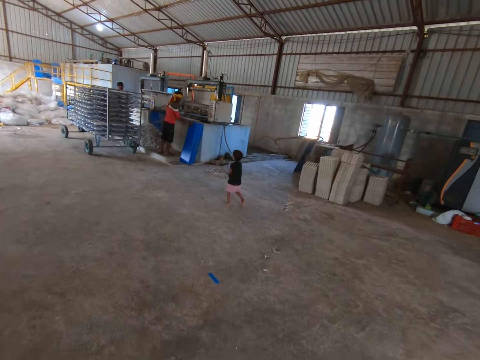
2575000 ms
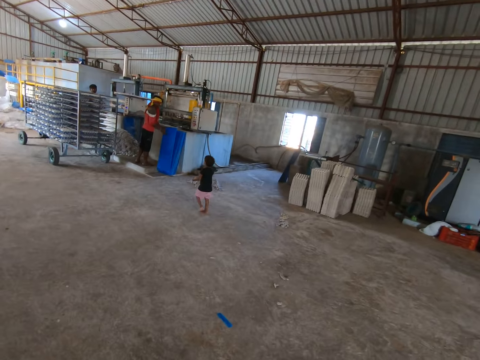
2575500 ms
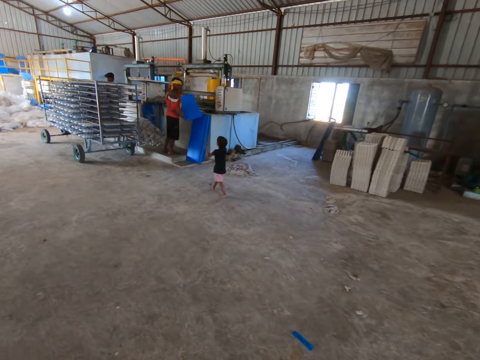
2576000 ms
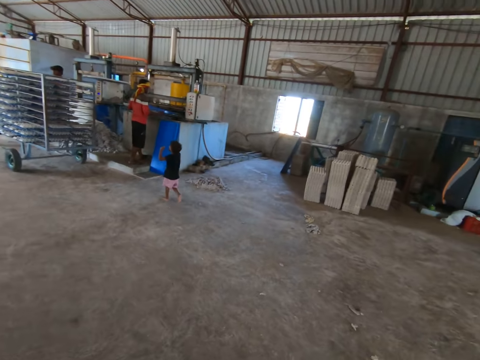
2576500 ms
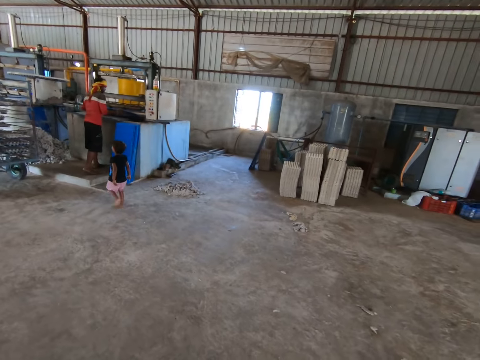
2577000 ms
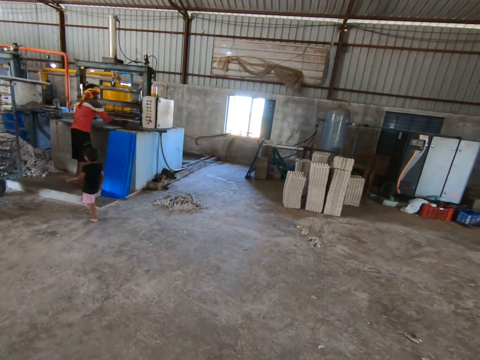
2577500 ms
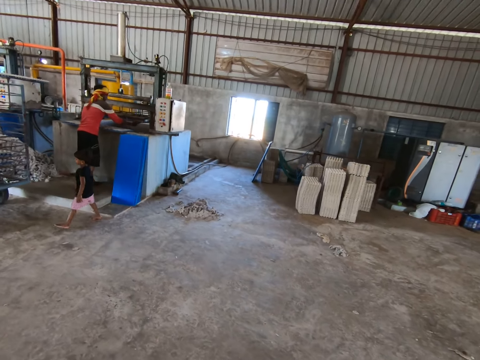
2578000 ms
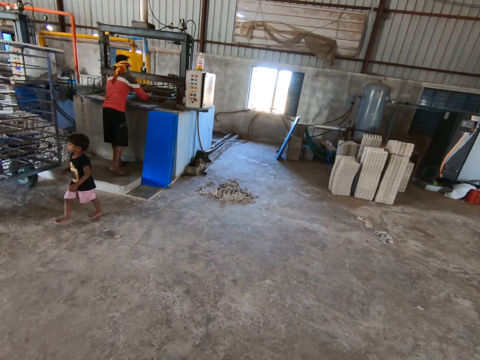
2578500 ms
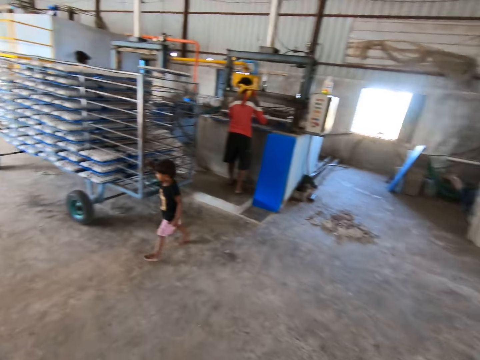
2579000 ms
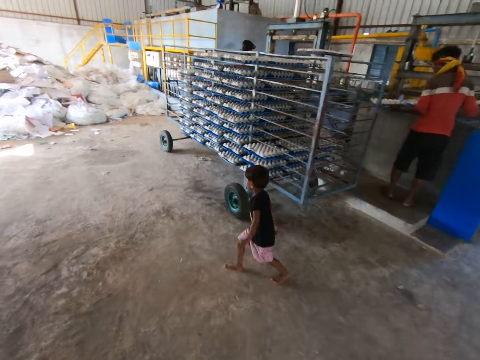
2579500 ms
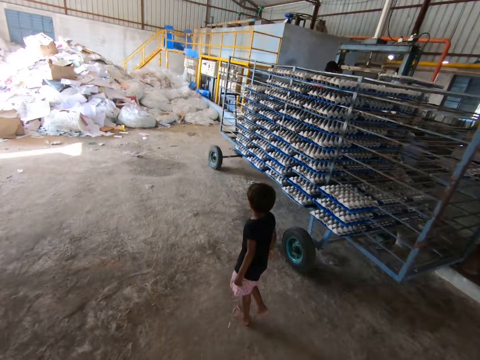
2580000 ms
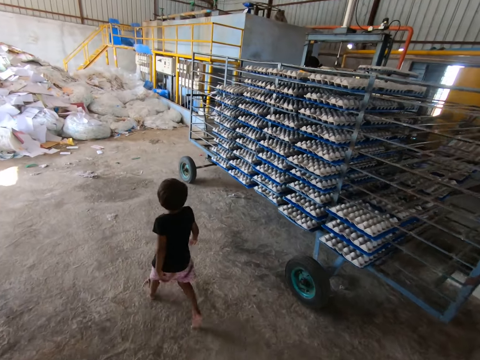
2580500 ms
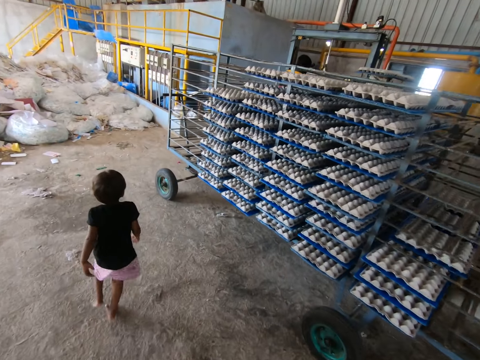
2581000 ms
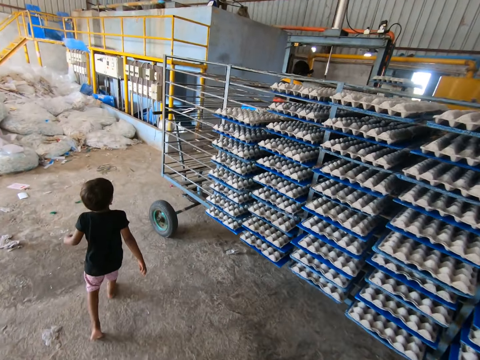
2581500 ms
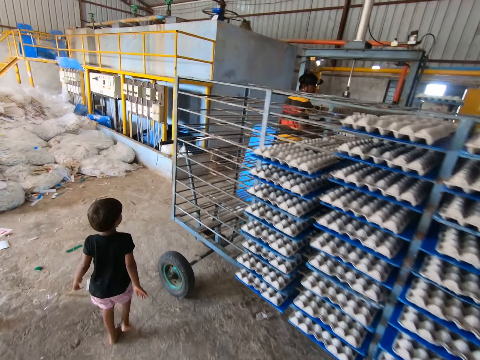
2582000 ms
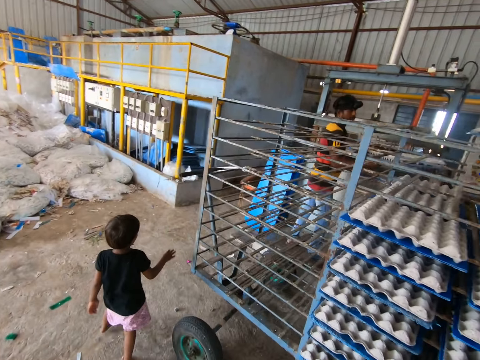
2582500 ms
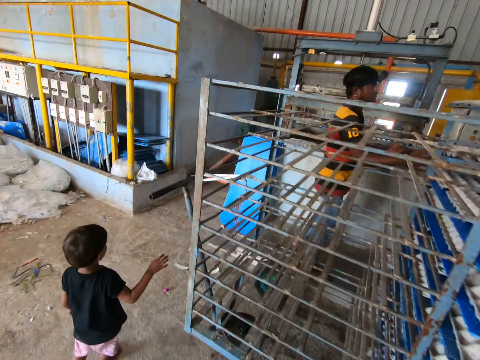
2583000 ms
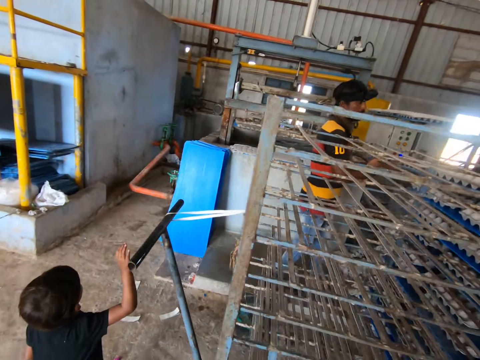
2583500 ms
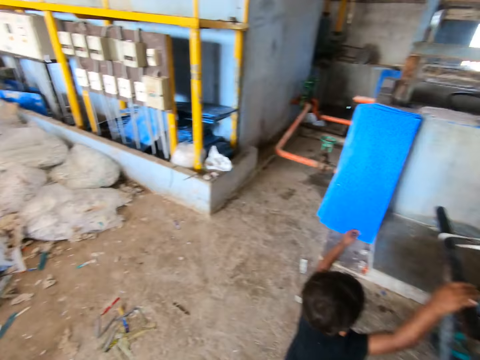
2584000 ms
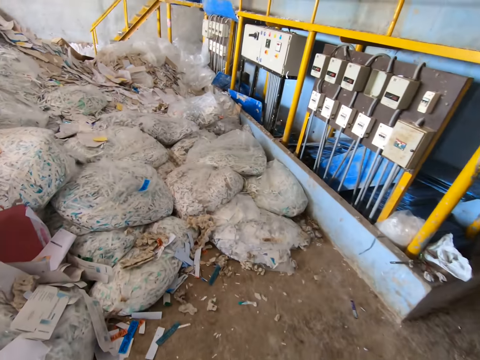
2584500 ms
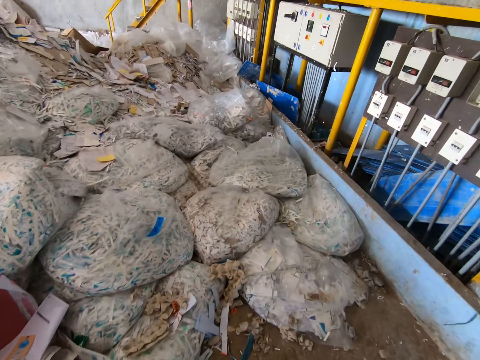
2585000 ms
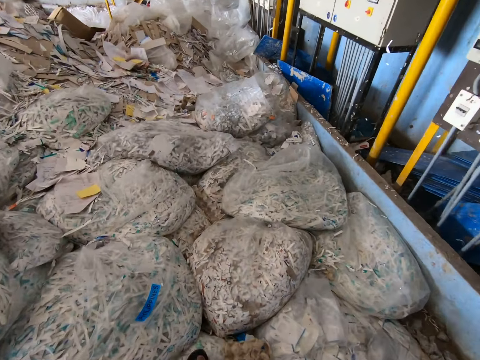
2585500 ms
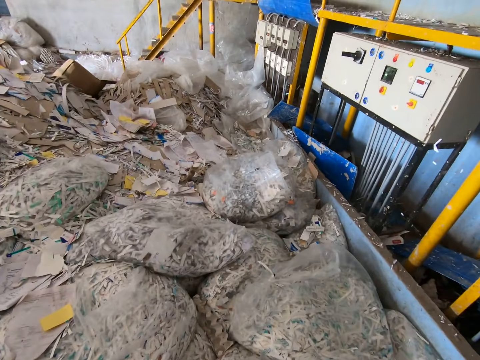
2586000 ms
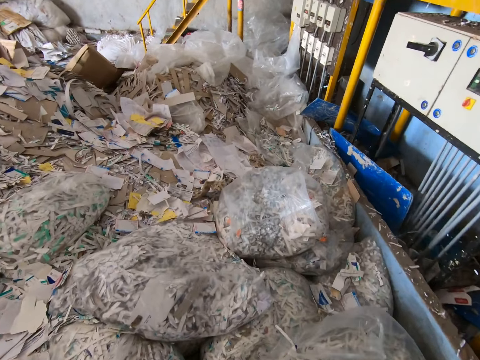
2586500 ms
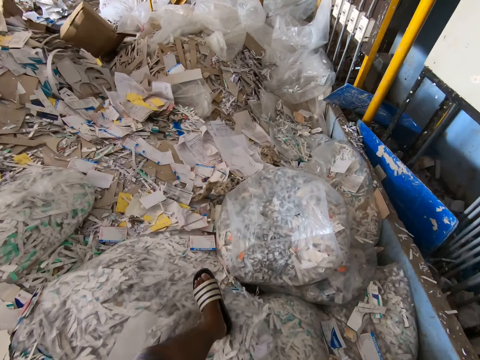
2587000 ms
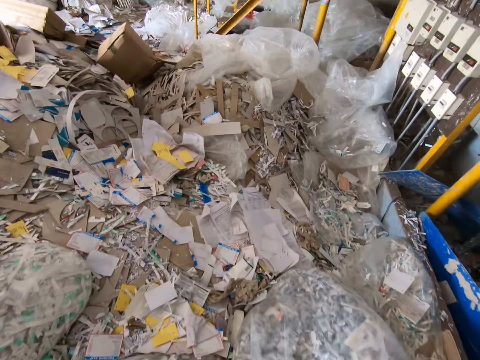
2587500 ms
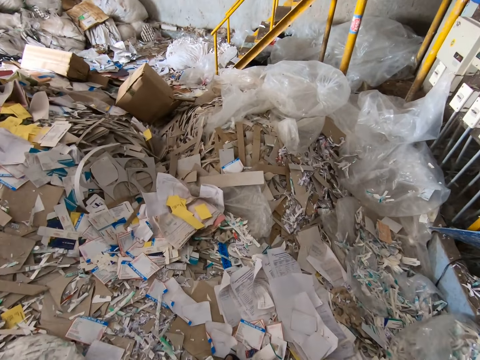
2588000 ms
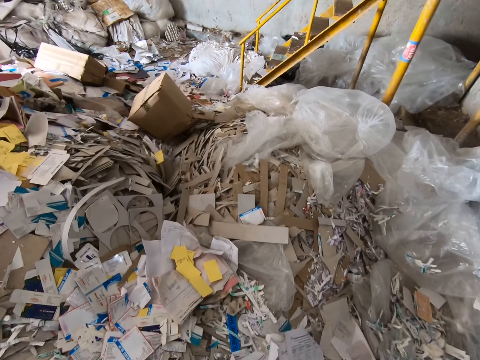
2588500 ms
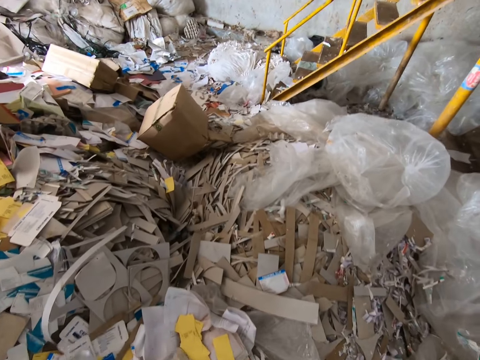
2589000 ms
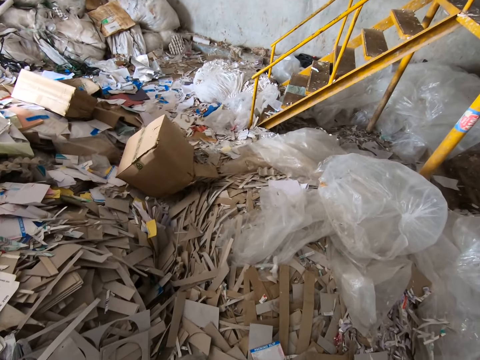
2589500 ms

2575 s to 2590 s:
The boy walks around a rack of paper egg crates. The boy places his right hand on the handle of the rack. The camera wearer looks around. They walk towards a deposit of paper. They walk on shredded papers in nylons.

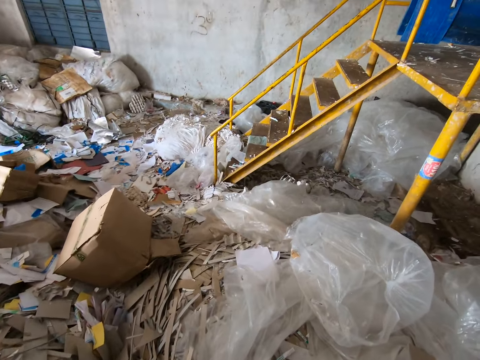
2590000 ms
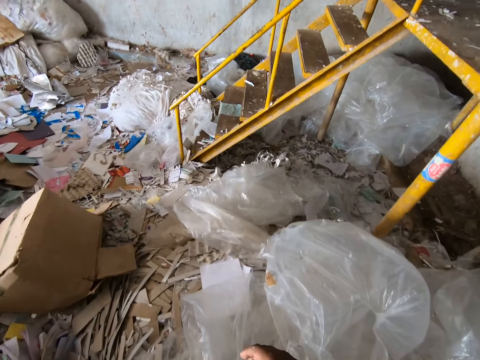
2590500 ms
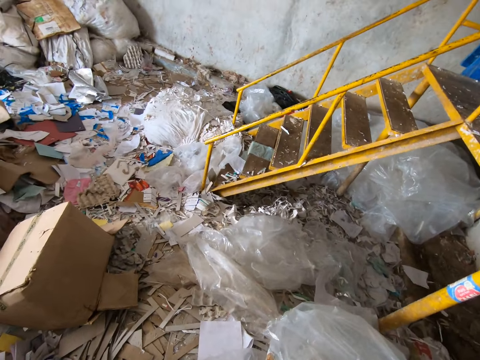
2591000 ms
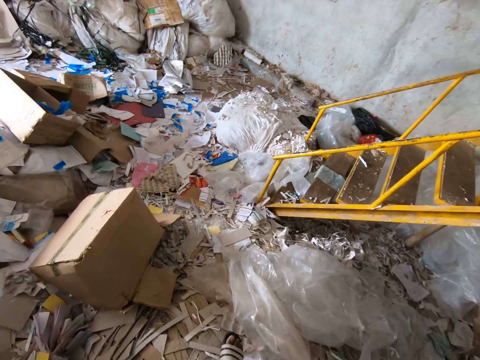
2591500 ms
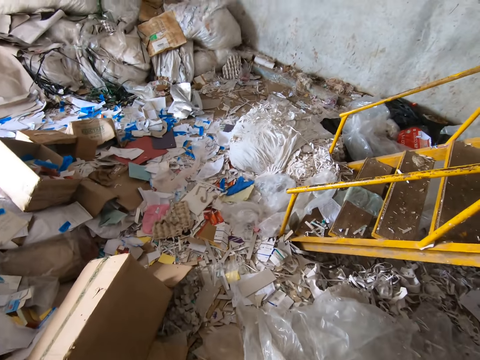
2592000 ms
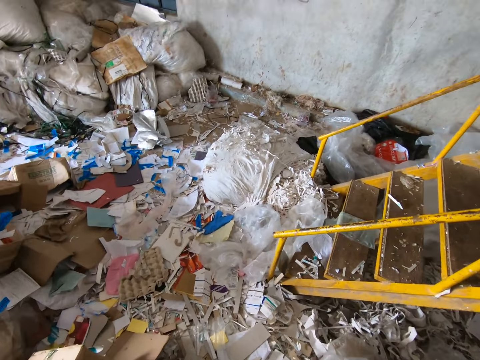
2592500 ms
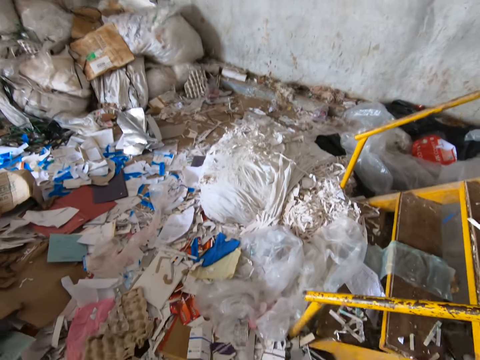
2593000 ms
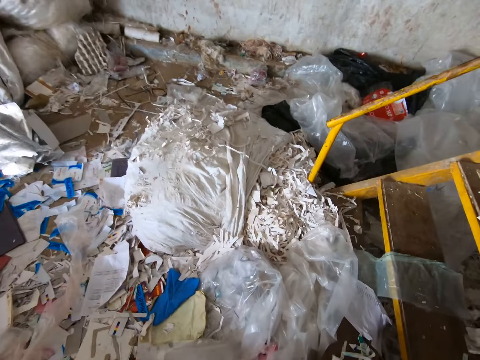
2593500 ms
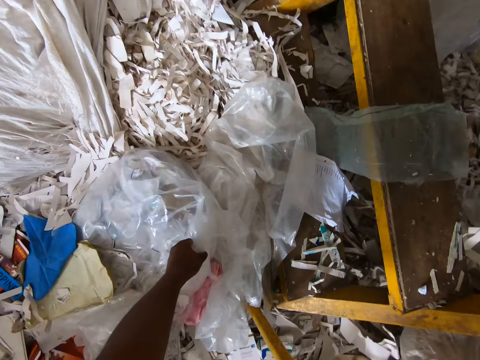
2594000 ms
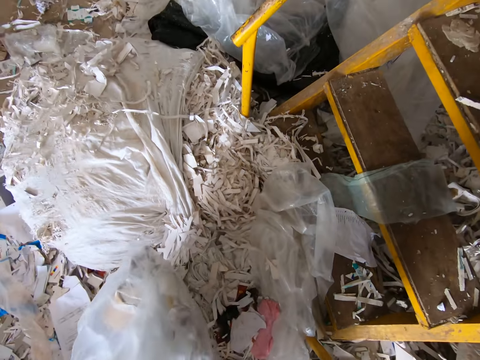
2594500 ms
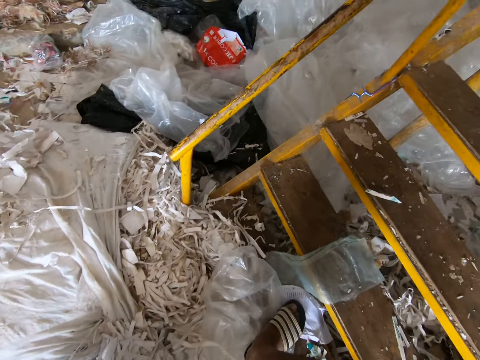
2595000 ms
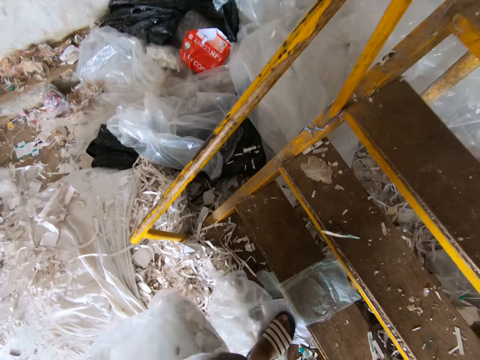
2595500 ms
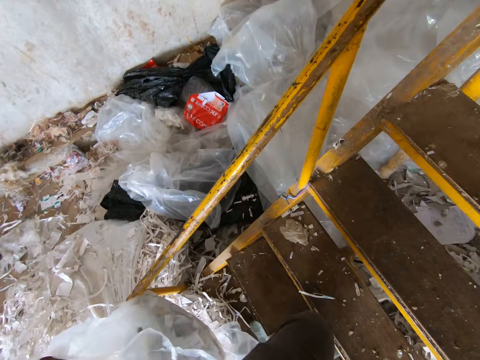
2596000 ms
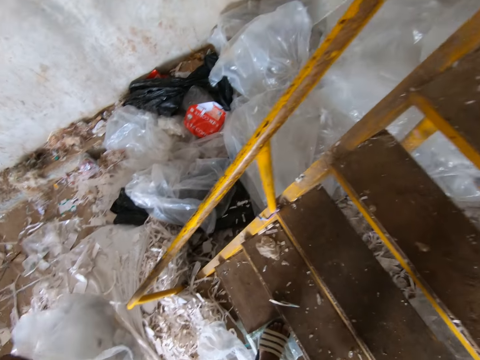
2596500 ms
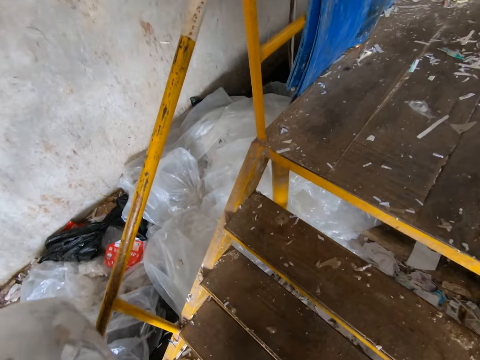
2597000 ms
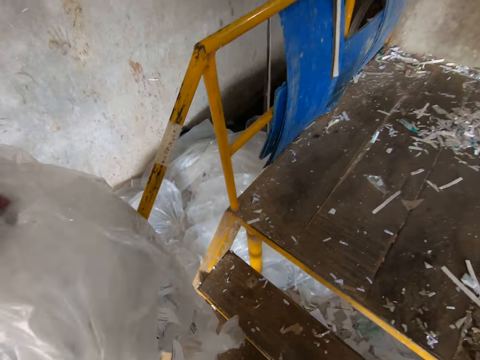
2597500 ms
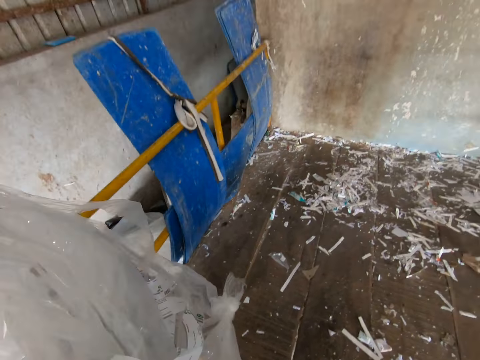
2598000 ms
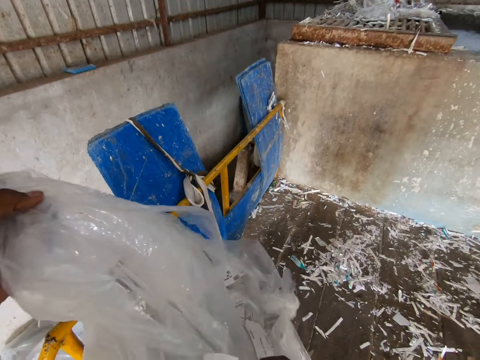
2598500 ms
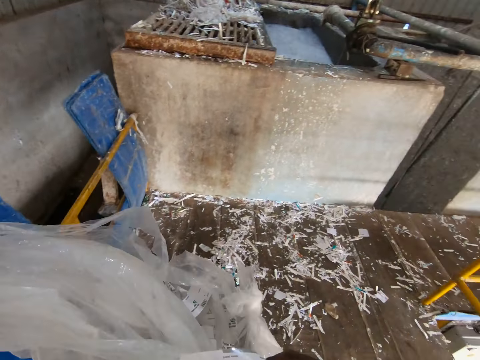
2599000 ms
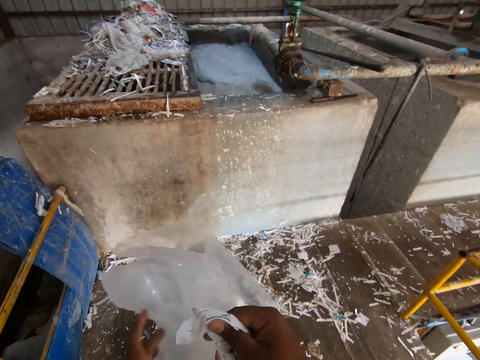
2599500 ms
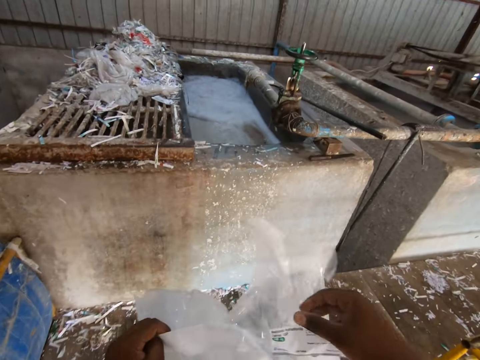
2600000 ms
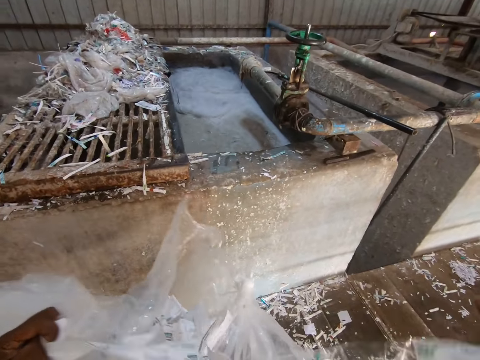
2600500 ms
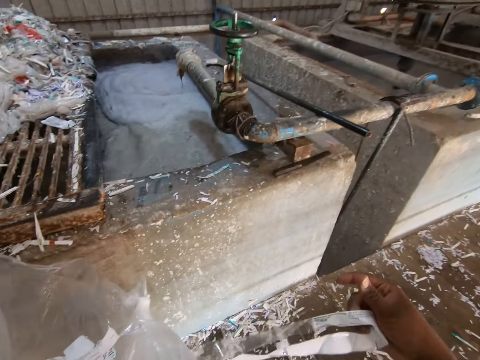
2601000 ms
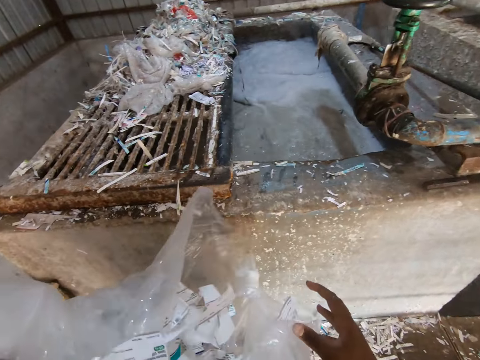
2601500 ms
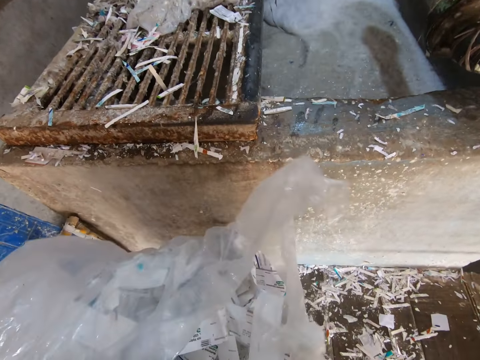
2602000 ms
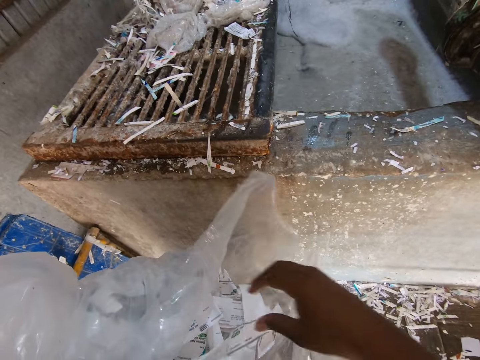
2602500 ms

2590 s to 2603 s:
The camera wearer picks up a pack of papers or nylon paper from the deposit of paper with his left hand. He climbs a stair with the pack of papers in his left hand. He removes a paper from the pack of papers with his right hand. He holds the nylon paper with both hands. He removes a sticker on the nylon paper.
